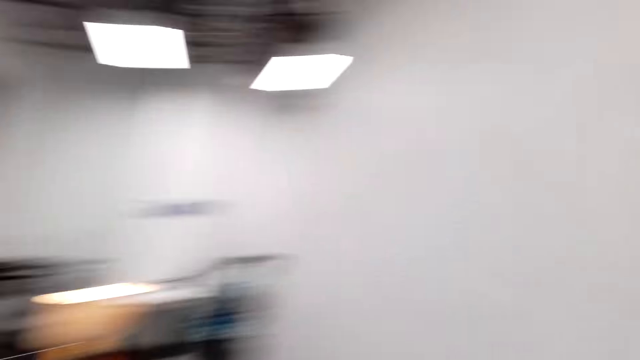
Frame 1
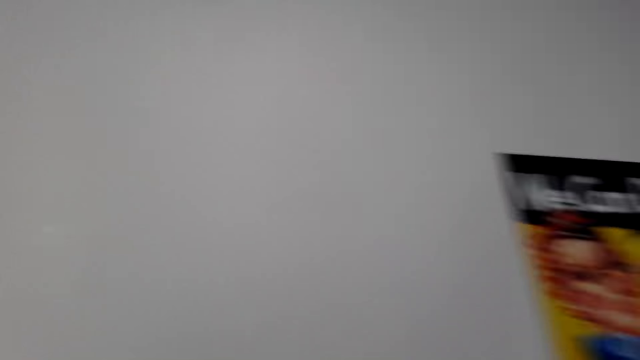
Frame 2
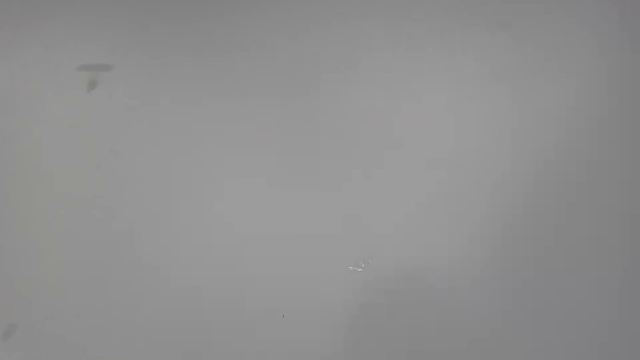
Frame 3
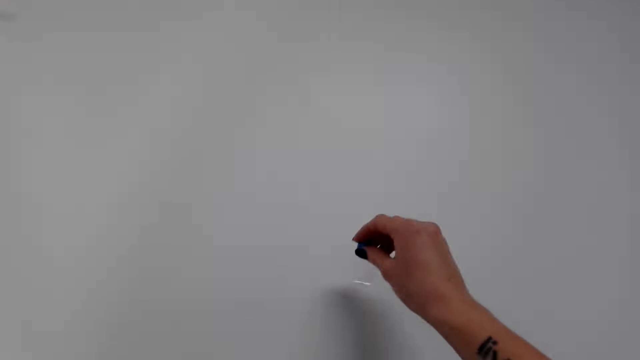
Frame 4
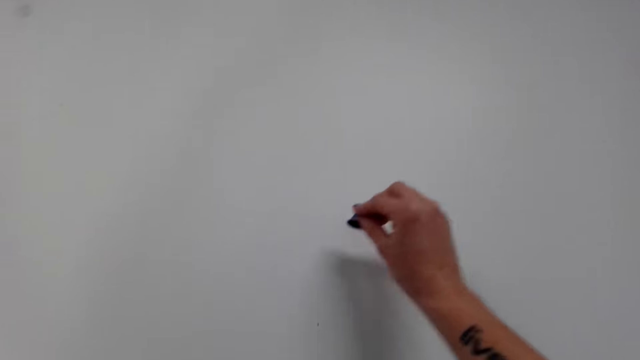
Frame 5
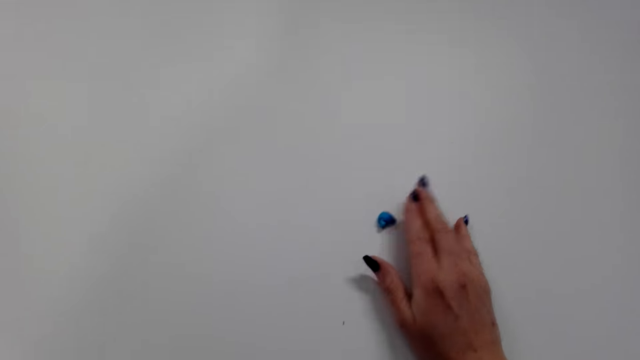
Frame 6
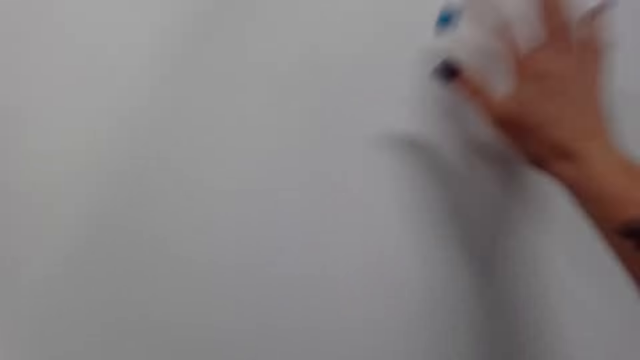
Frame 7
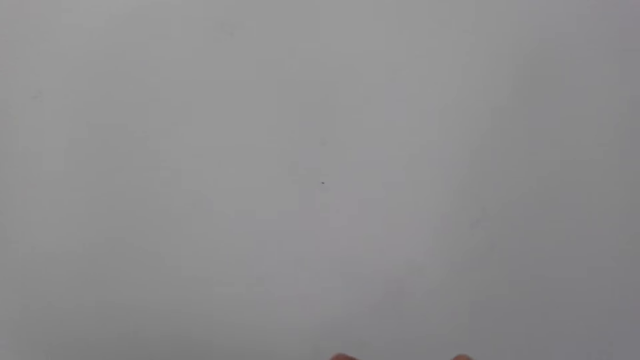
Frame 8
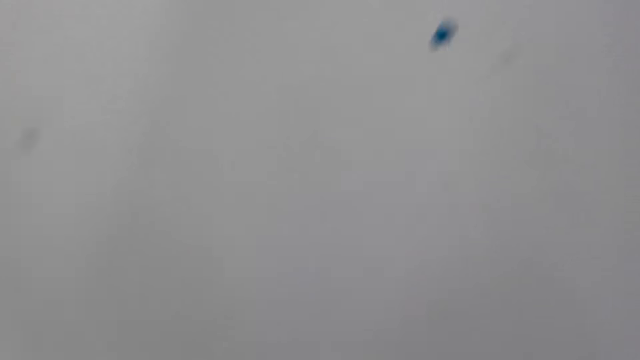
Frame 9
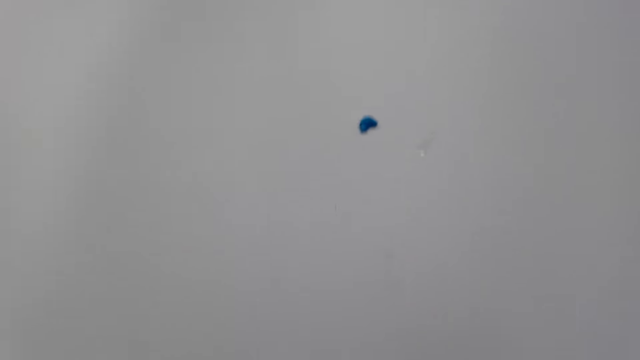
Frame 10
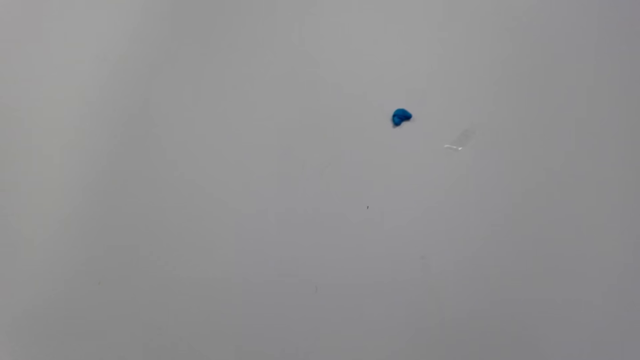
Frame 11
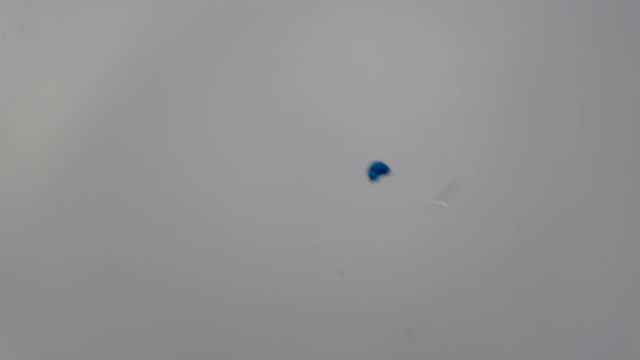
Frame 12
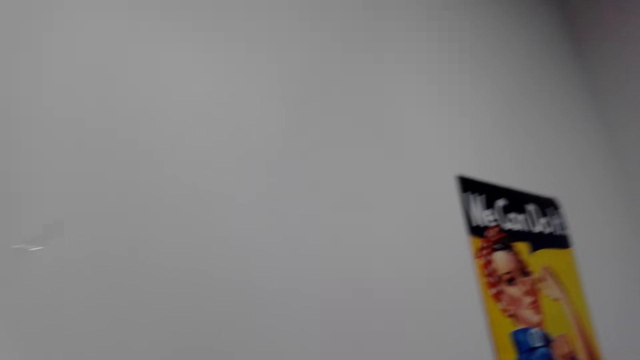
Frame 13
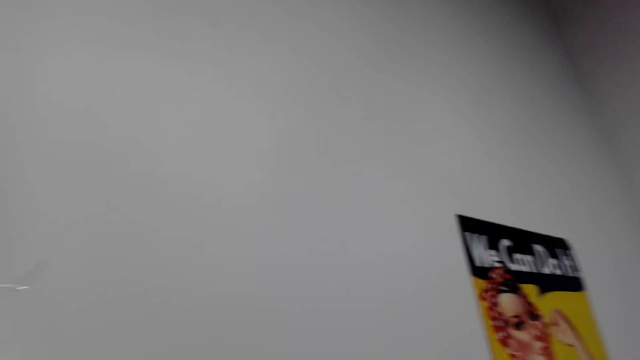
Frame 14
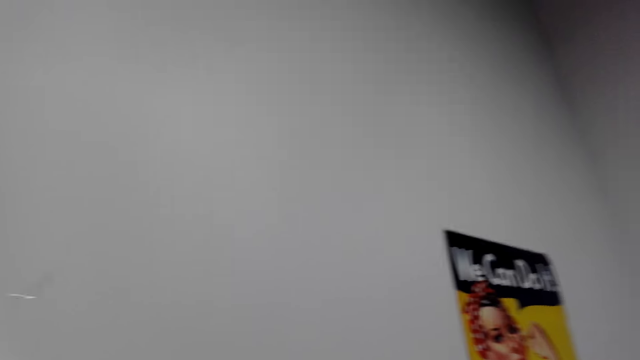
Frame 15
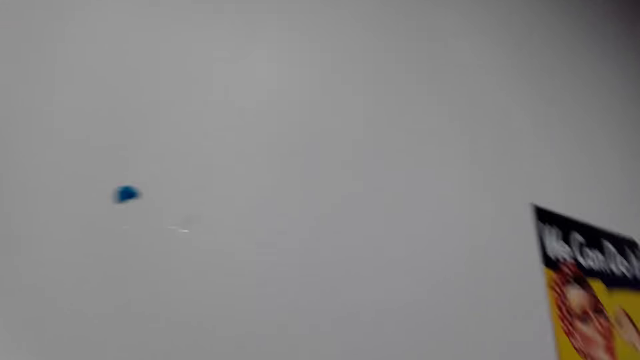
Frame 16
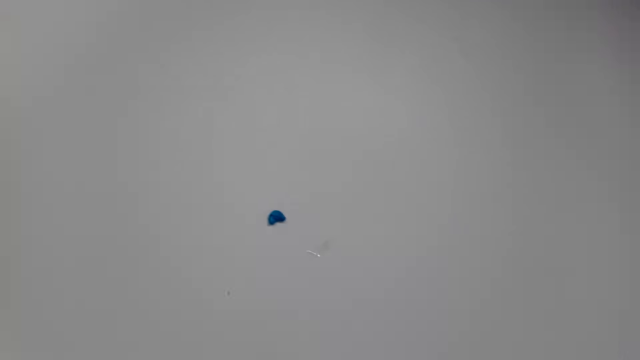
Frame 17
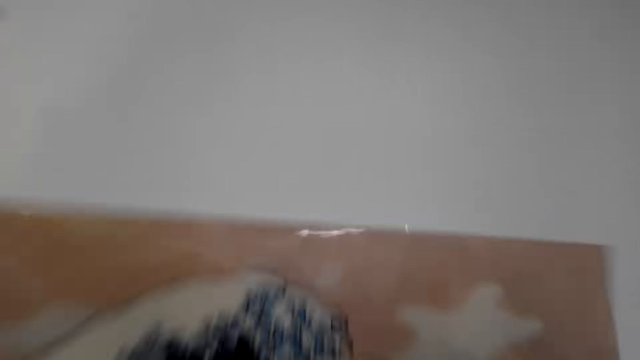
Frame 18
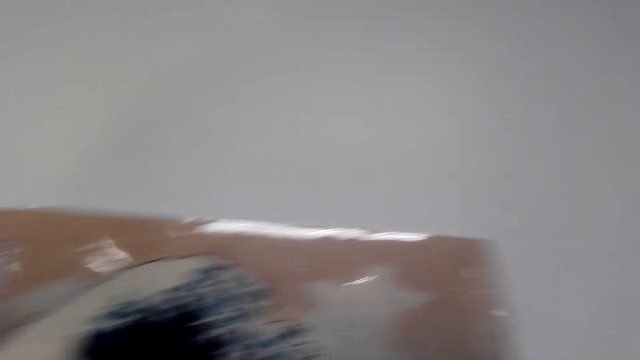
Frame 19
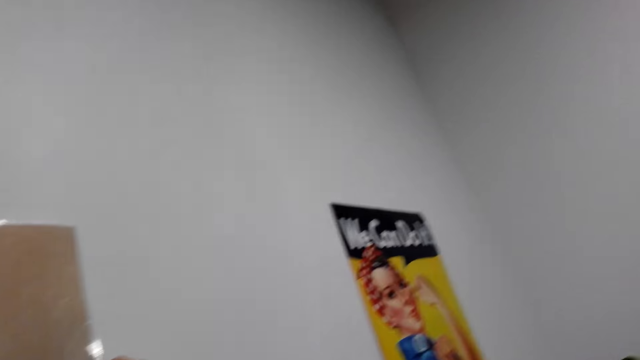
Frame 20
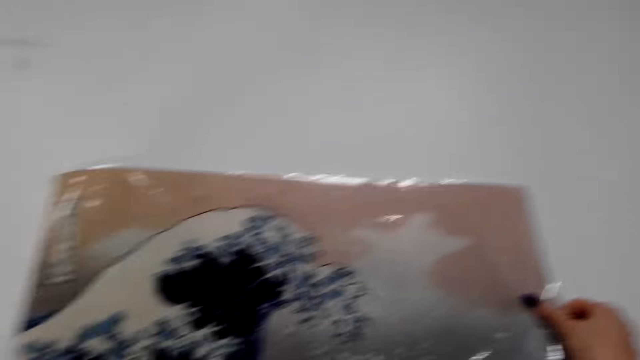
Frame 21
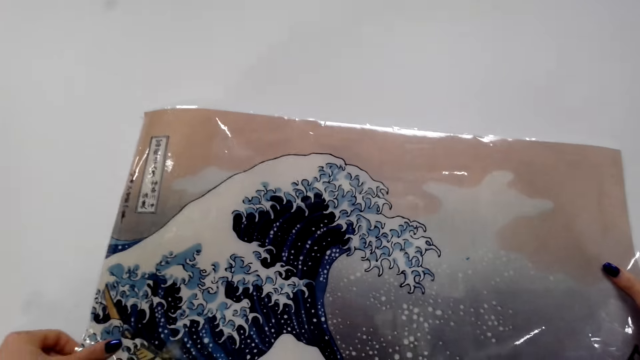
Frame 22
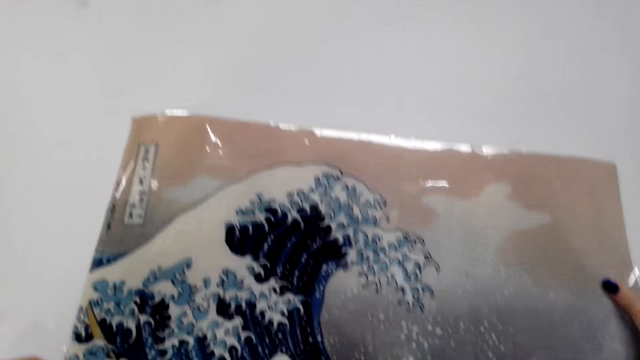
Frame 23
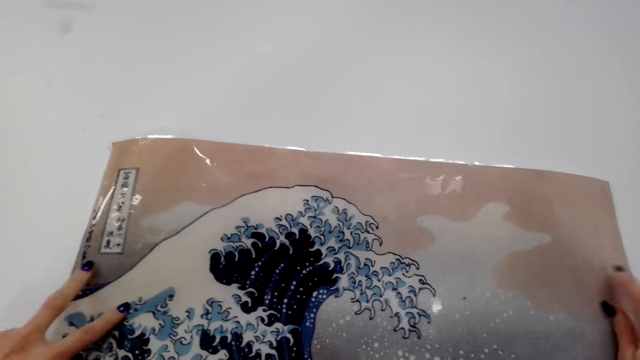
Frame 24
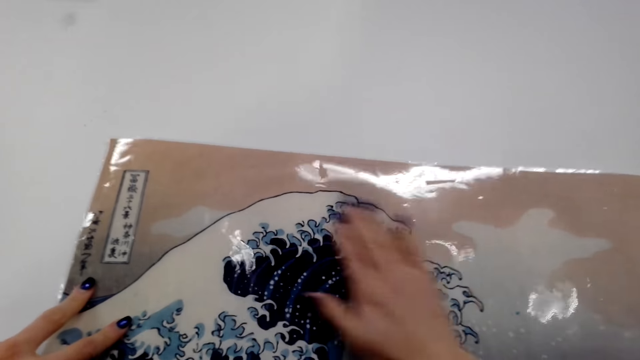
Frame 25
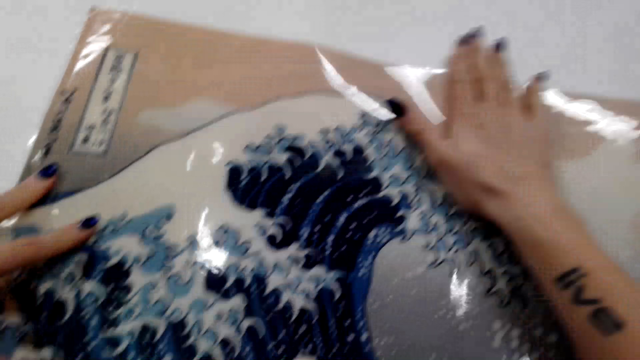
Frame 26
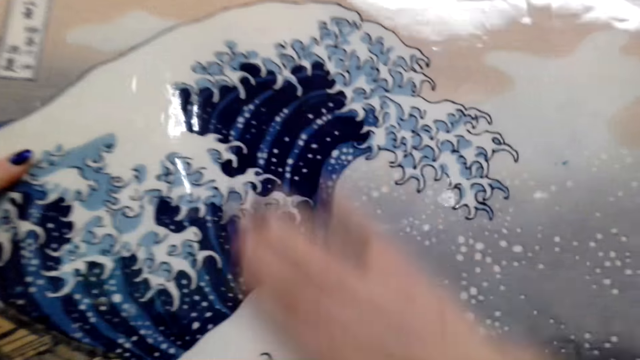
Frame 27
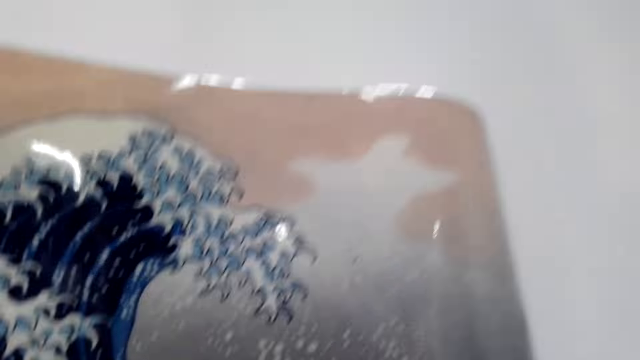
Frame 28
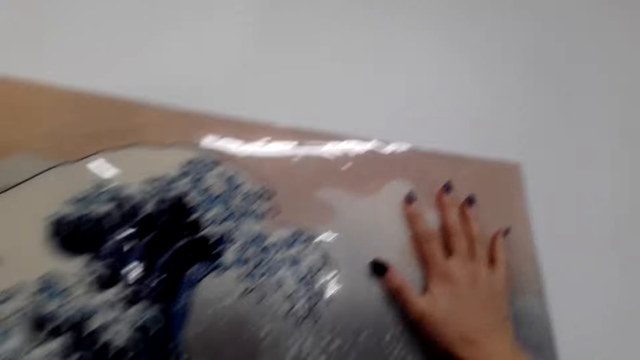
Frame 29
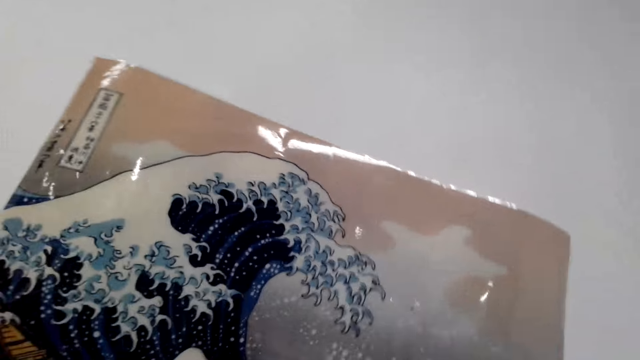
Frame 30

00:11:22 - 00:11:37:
The camera wearer looks at the wall. They turn to the wall. They stick a sticky tack on the wall. They look at the wall. They put the poster or picture against the wall. They press the poster against the wall. They stick the picture on the wall.

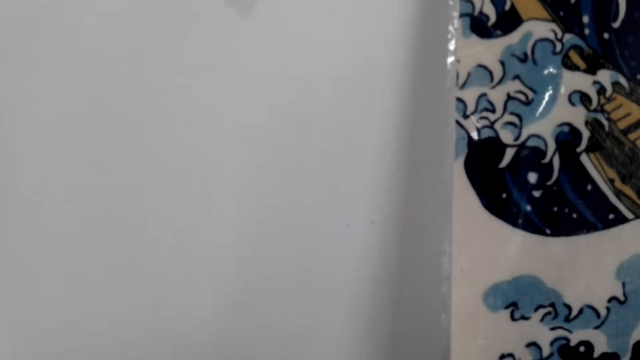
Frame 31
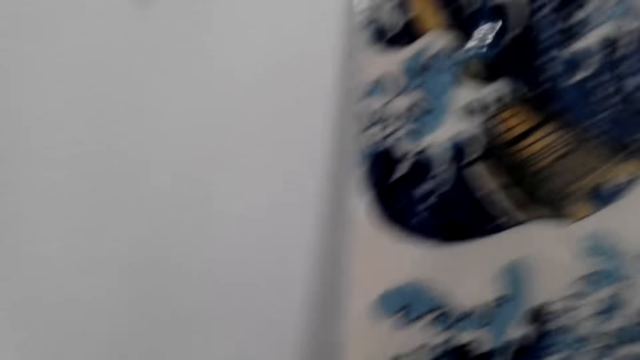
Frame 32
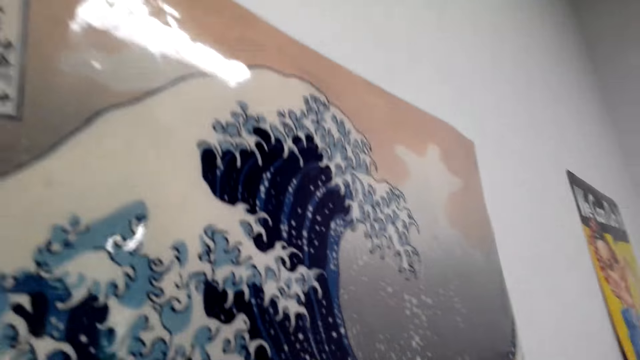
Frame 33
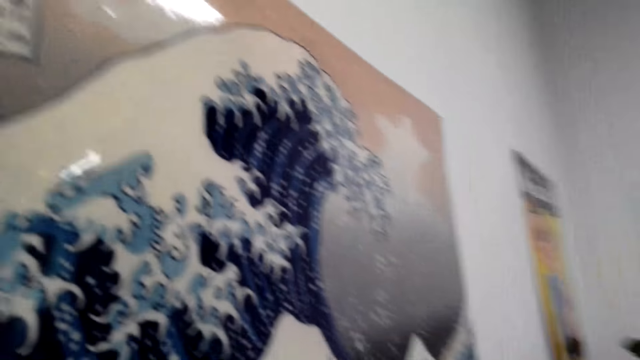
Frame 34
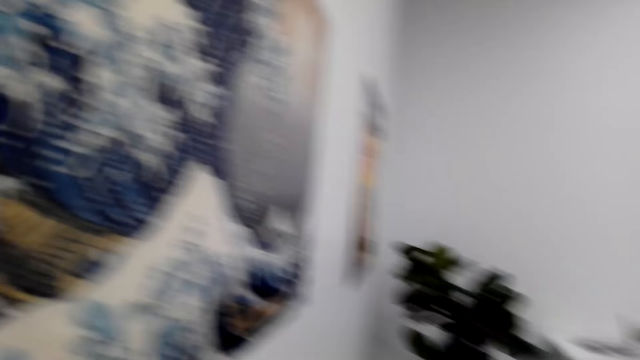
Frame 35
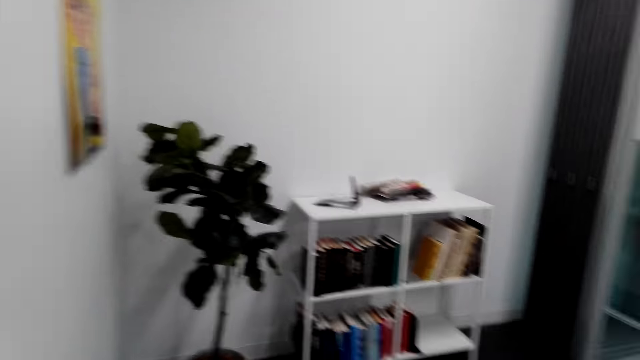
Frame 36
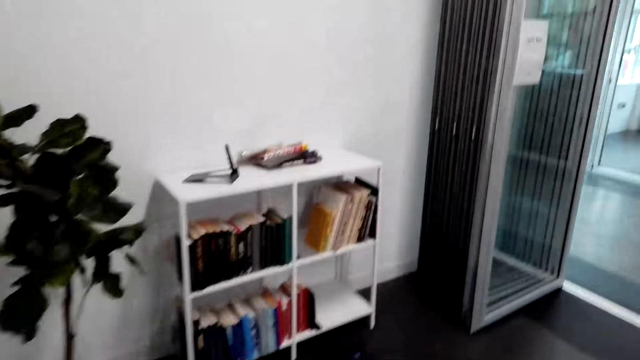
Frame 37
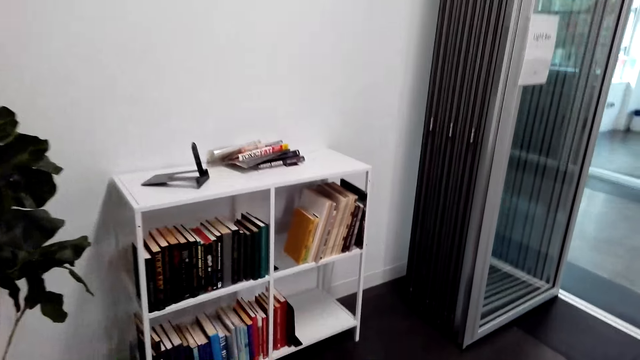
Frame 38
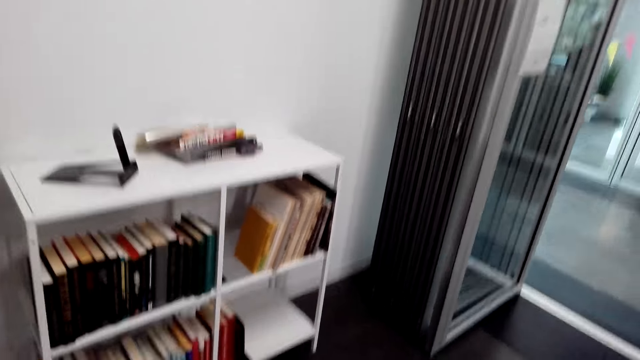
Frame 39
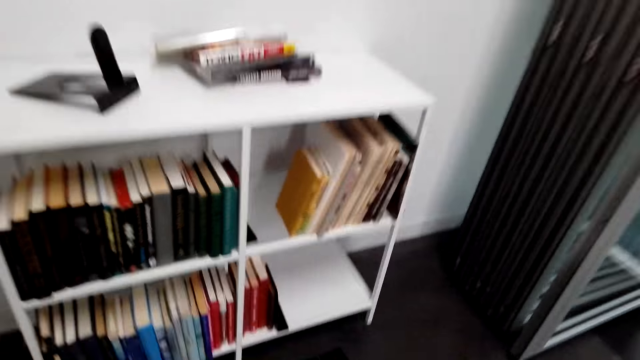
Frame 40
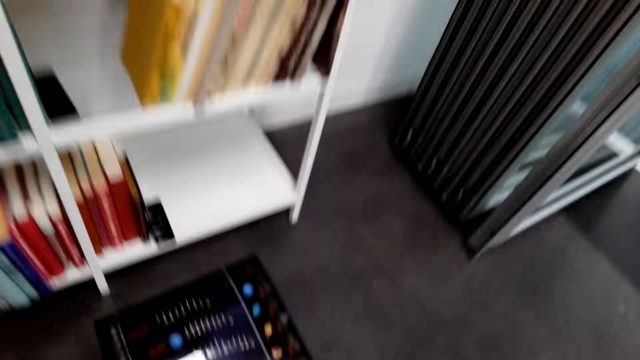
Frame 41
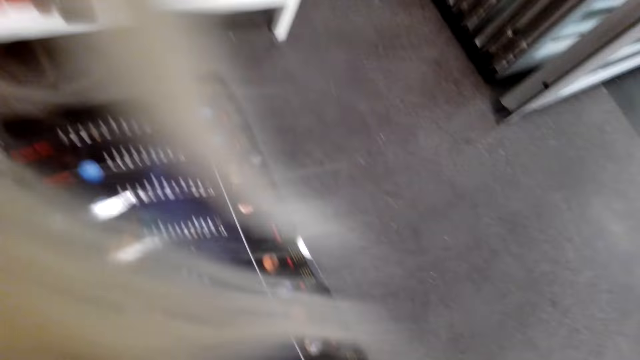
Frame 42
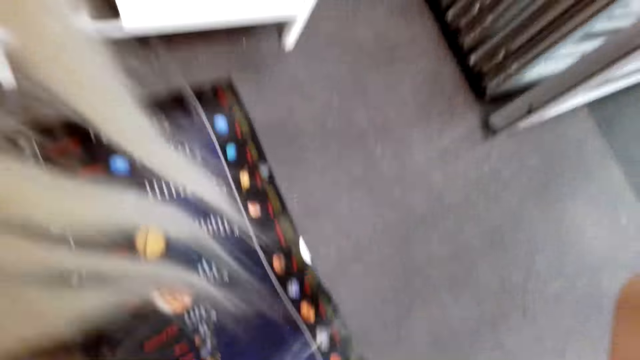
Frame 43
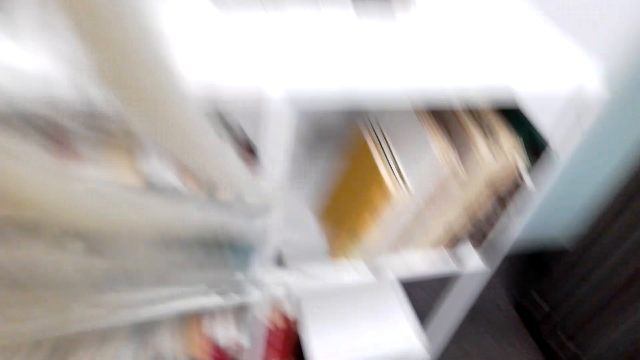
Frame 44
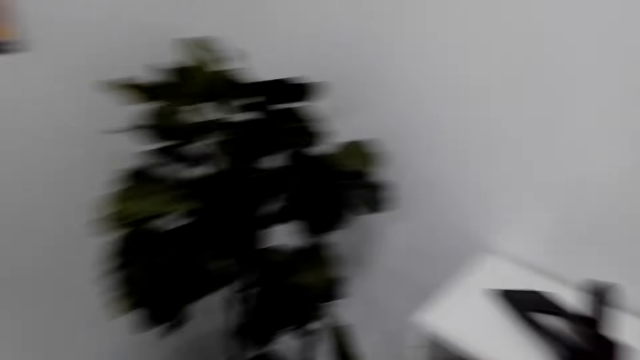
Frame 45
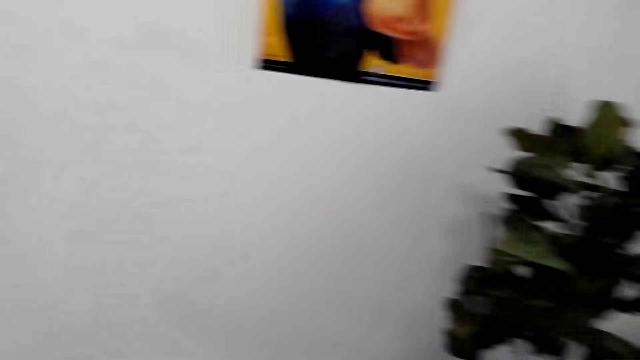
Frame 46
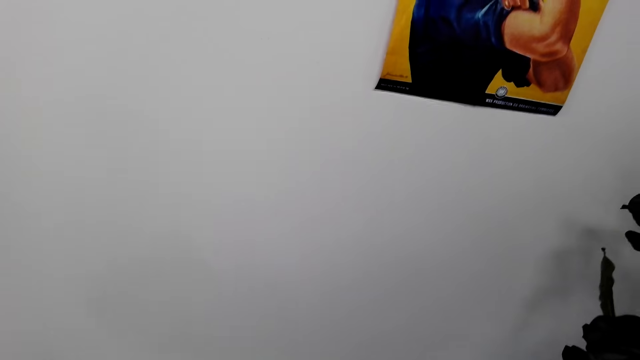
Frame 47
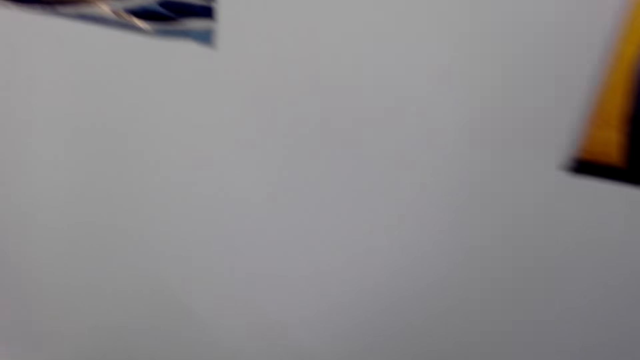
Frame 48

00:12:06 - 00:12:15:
The camera wearer sticks the tape with the poster. They look at the poster. They walk away from the wall in the house. They look at the poster on the floor. They pick up a picture. They look at the wall. They move to the wall.
